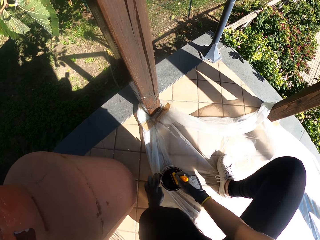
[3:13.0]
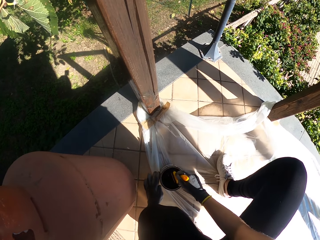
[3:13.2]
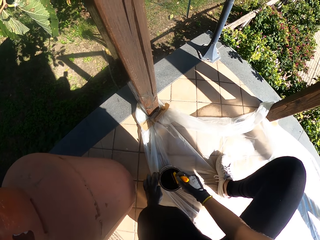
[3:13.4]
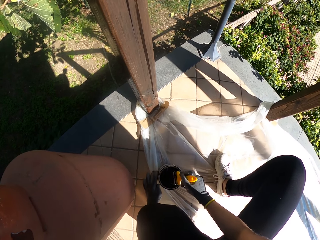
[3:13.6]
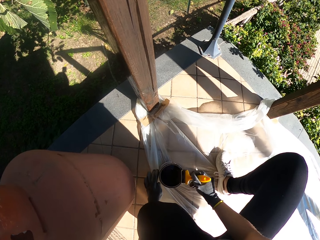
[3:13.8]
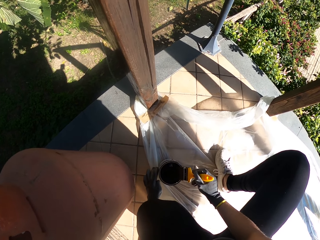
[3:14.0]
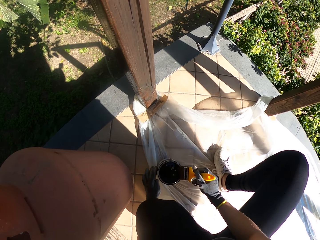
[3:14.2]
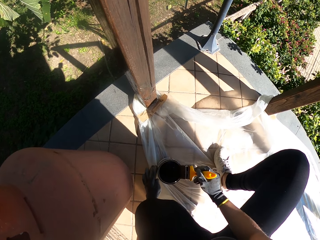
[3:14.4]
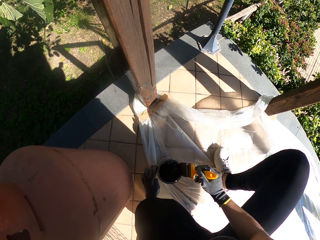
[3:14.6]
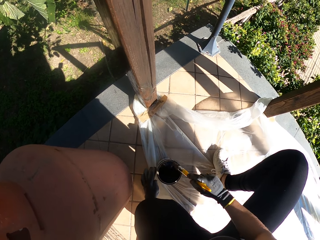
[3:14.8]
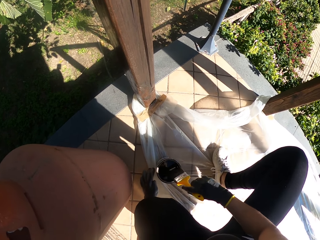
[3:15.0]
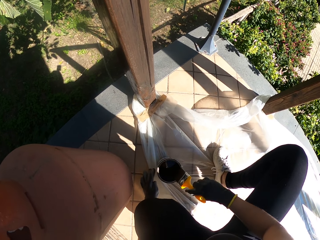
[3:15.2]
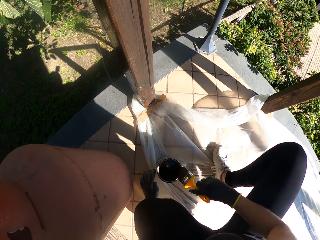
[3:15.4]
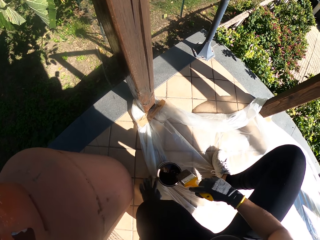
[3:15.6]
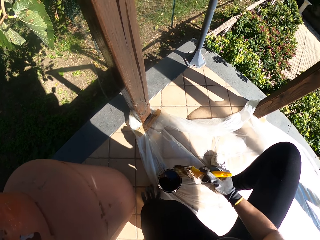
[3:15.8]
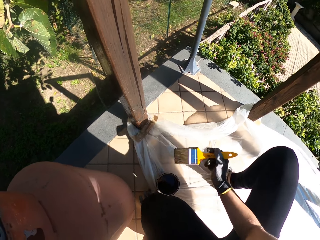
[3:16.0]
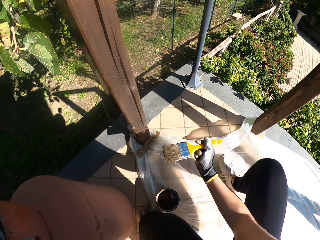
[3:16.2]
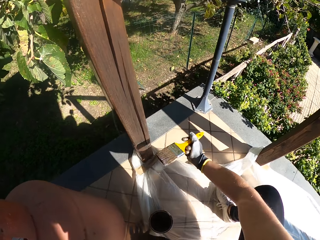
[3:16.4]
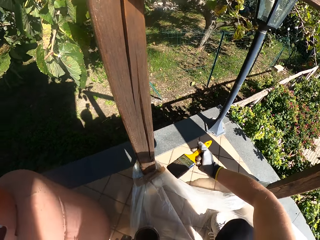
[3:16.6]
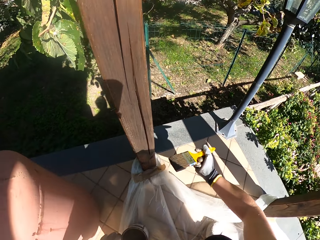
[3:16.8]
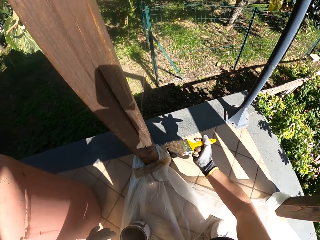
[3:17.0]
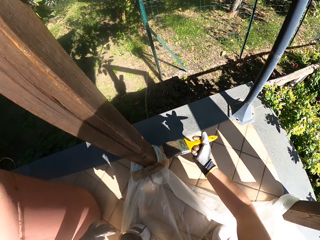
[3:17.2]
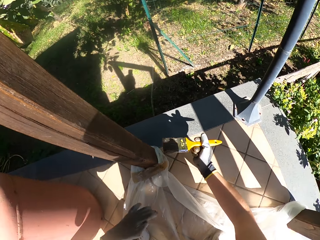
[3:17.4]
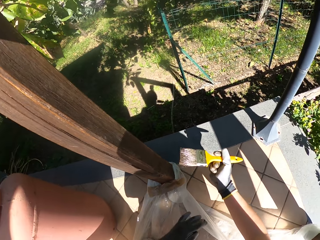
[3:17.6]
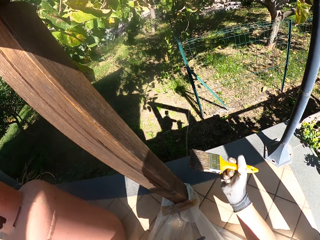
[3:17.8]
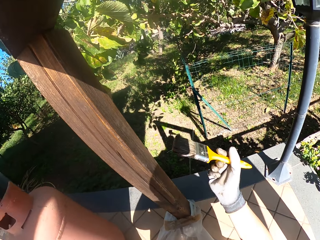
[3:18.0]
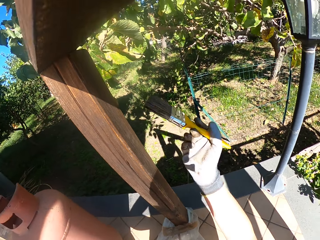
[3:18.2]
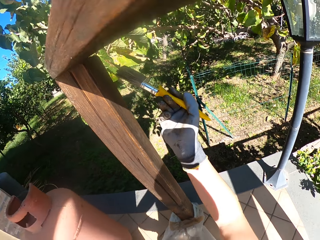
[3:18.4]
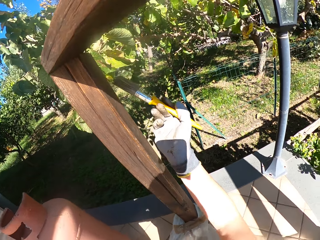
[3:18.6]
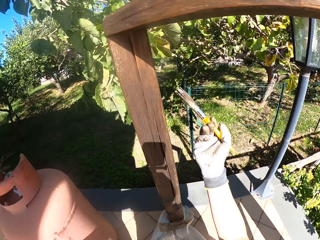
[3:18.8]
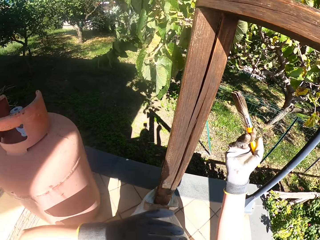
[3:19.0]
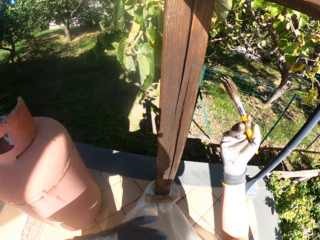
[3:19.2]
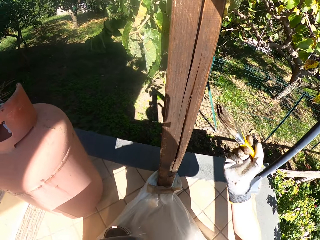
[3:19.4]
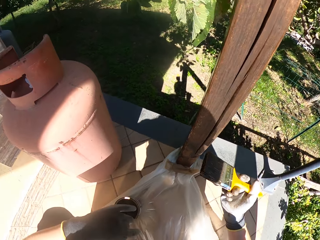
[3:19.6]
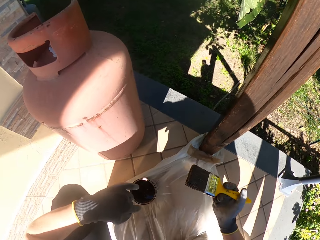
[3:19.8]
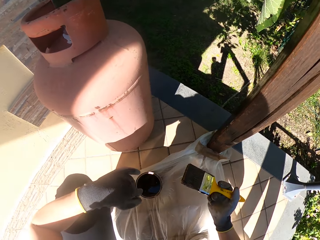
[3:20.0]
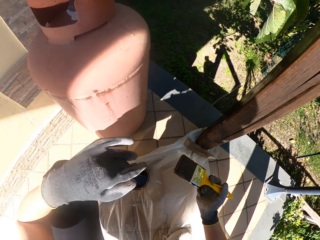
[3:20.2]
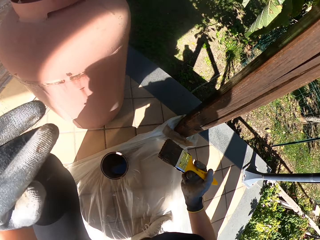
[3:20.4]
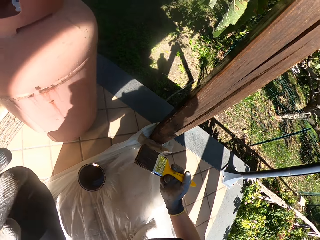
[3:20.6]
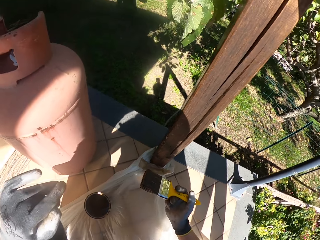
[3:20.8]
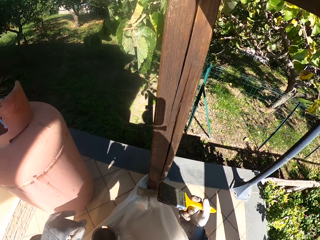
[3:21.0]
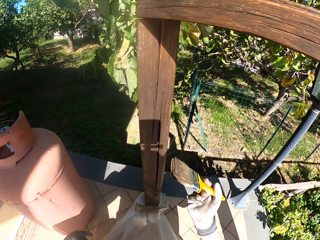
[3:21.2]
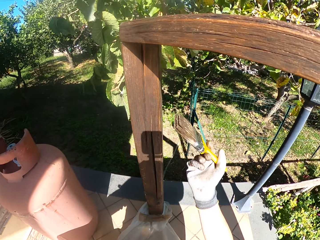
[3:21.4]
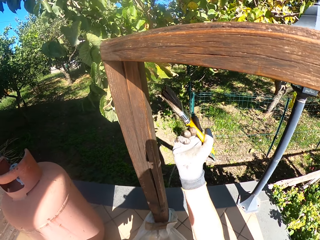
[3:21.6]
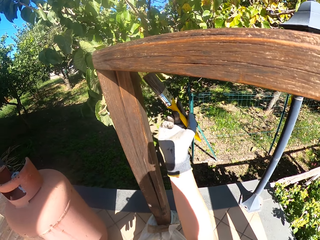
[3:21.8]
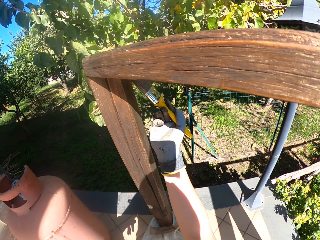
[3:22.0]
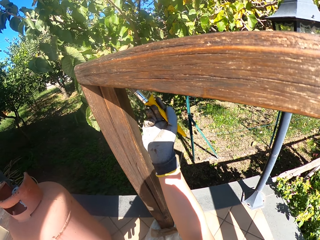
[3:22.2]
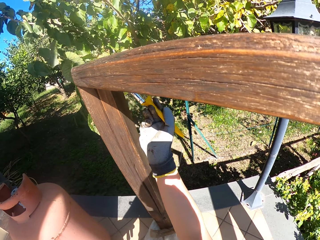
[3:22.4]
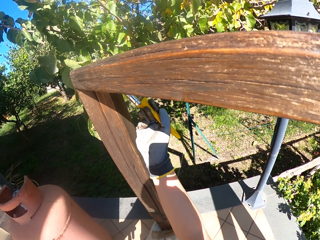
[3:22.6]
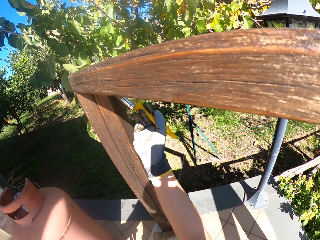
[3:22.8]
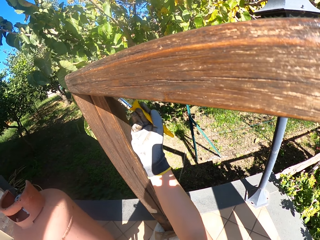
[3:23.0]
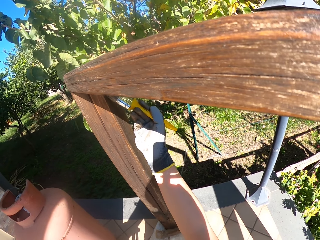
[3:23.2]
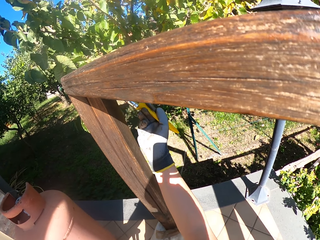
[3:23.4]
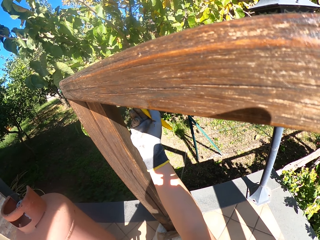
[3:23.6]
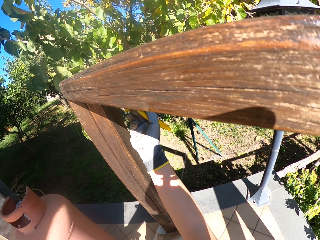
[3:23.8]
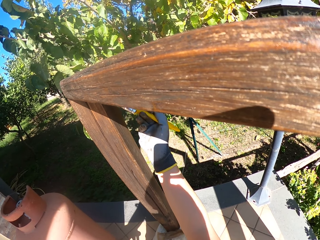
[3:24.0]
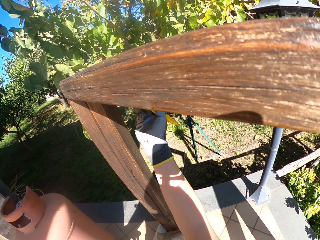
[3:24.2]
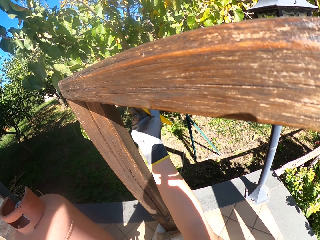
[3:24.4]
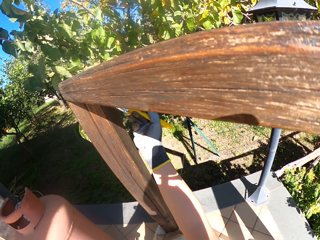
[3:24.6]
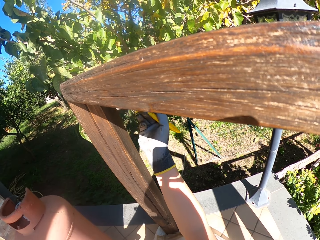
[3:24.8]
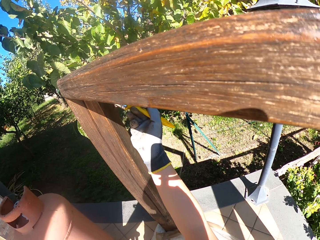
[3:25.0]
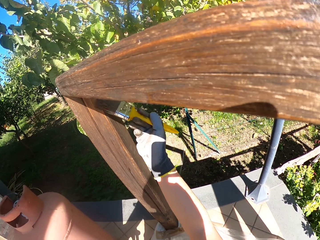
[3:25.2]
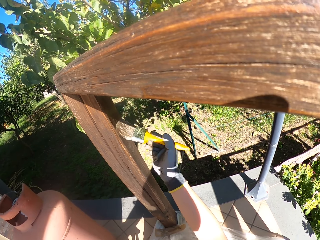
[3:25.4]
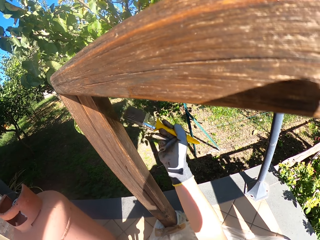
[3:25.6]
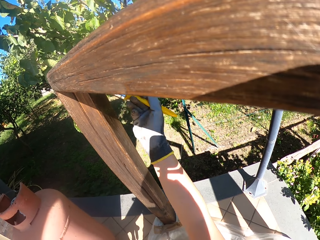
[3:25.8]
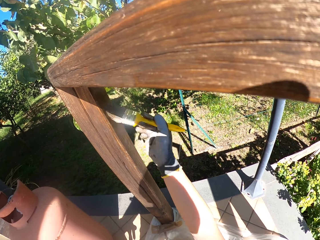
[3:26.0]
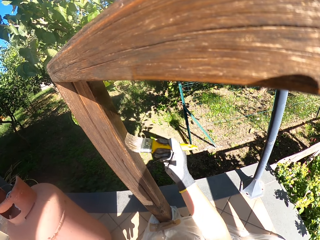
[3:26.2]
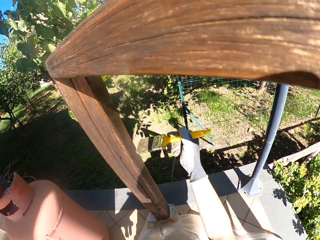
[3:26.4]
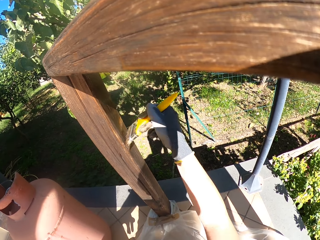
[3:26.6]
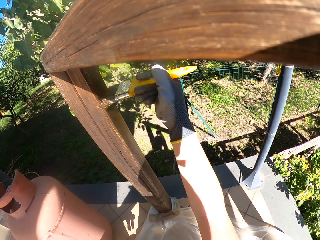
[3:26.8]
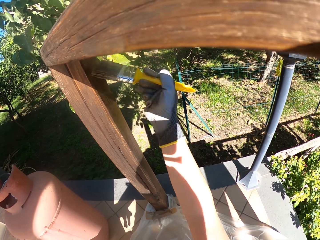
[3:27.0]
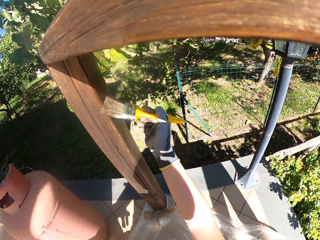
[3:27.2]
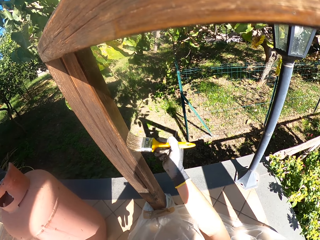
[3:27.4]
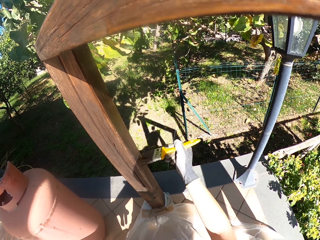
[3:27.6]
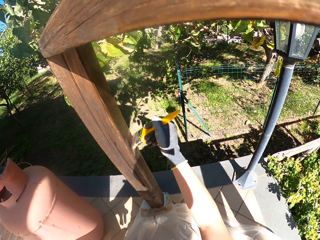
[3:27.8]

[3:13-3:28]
The camera wearer wipes the paint brush at the edge of the paint can. He raises his hand. He holds the brush. He paints the wooden railing with the paint on the paint brush.

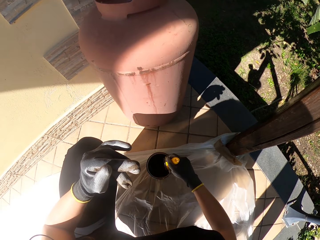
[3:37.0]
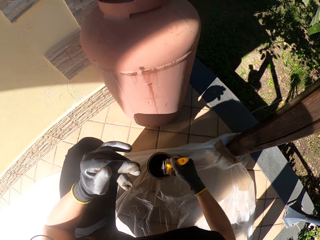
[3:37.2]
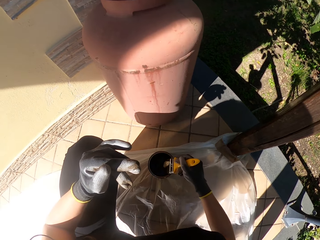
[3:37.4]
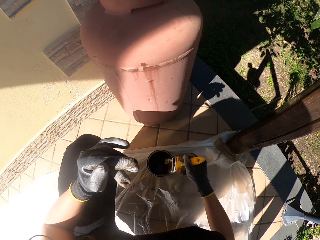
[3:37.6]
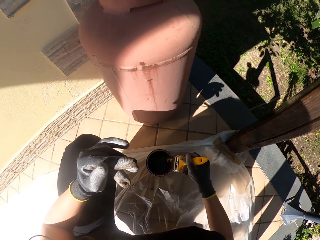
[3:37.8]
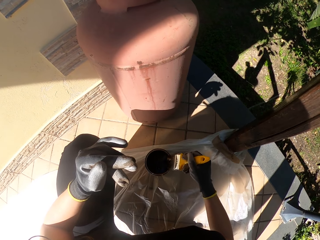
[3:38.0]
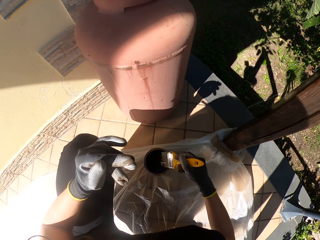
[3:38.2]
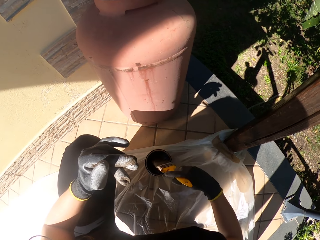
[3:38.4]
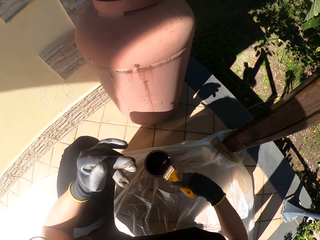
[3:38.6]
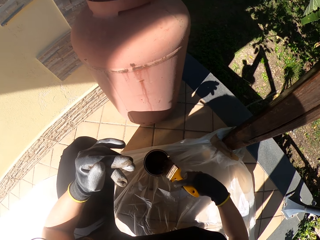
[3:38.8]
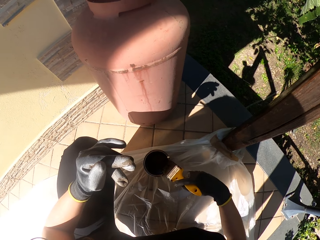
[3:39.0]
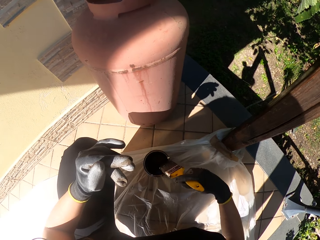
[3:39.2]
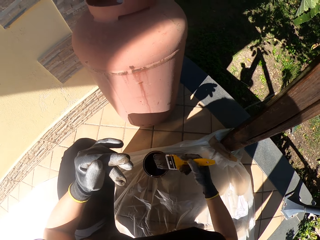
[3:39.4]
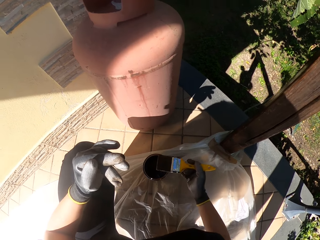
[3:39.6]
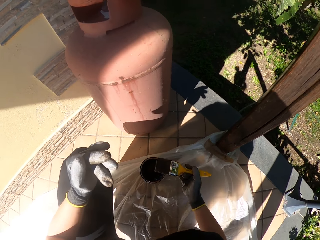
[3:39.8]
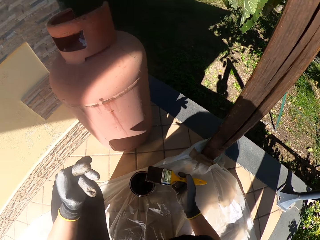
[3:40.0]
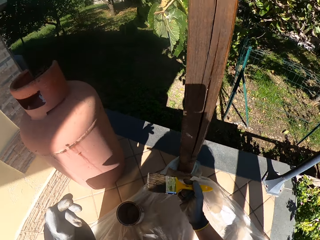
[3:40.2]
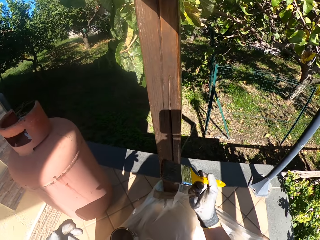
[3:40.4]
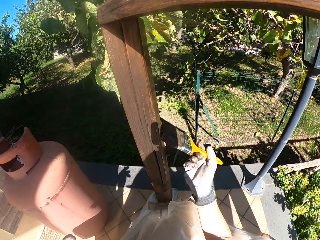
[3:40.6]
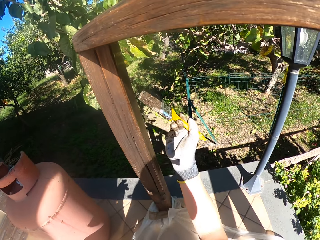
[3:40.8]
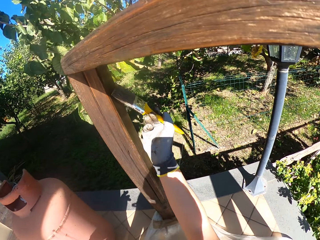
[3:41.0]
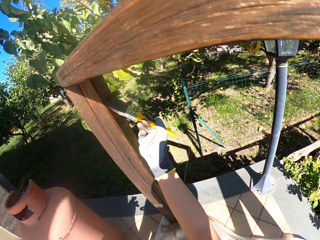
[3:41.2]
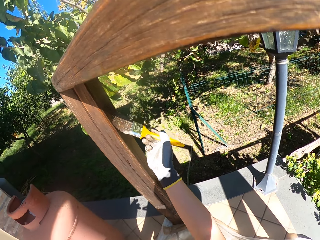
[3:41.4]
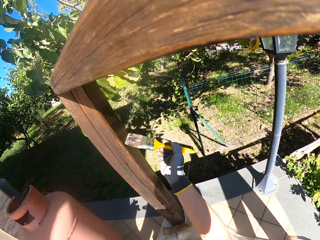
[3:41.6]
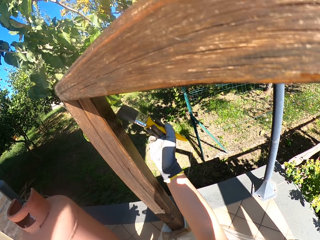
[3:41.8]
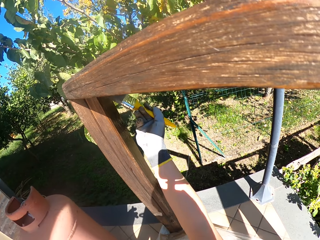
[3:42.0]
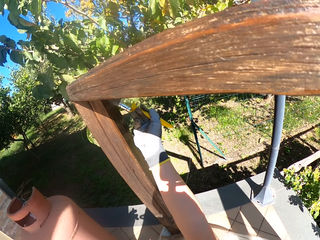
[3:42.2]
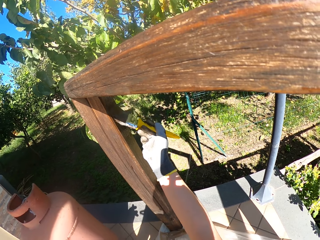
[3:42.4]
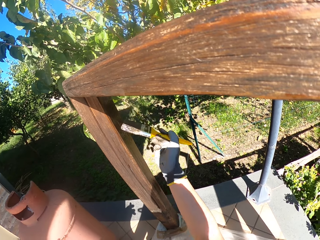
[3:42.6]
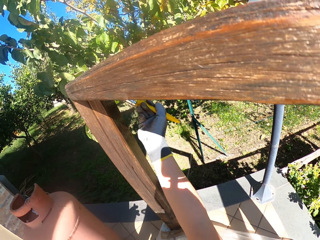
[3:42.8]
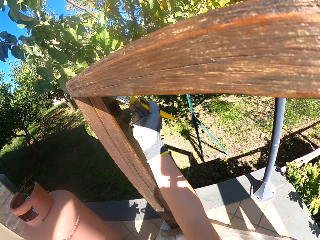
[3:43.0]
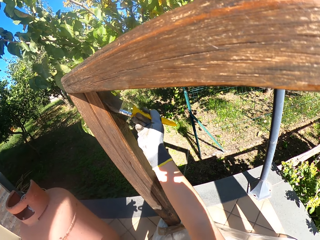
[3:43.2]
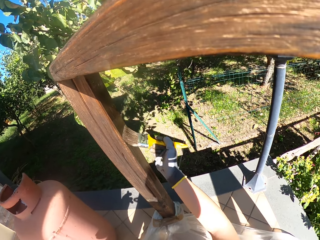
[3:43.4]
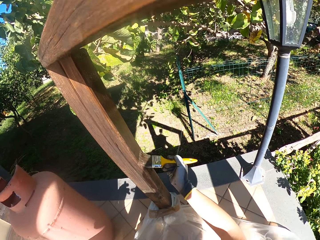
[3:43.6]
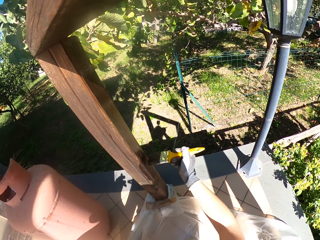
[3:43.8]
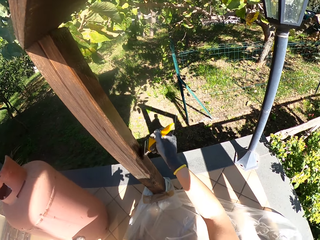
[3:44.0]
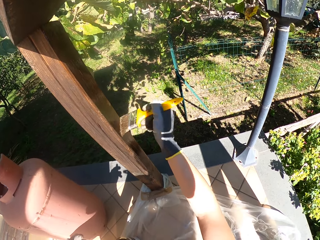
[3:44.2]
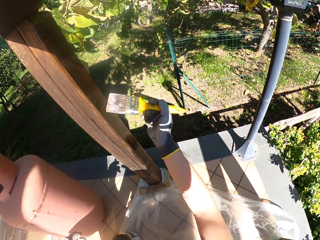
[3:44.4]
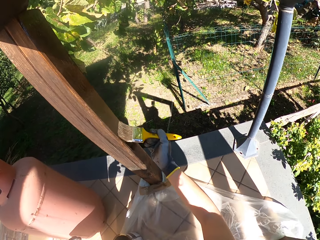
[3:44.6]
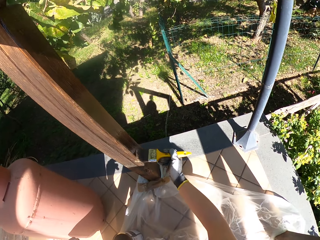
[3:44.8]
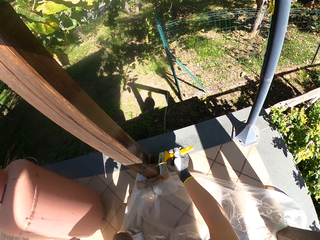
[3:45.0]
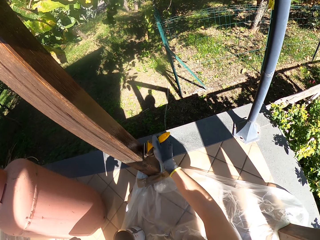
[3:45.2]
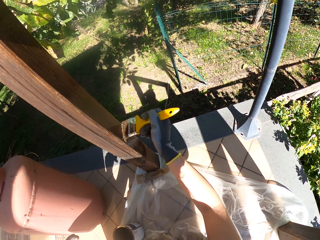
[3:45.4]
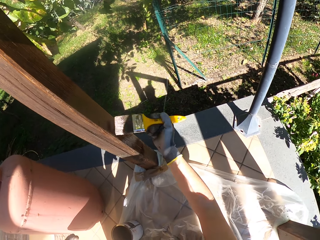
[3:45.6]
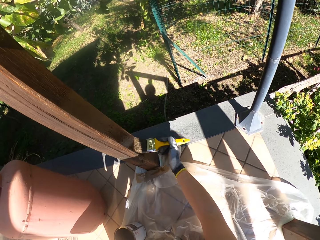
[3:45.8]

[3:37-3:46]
The camera wearer dips the paint brush in the paint can. They wipe the paint brush at the edge of the paint can. They paint the wooden railing with the paint on the paint brush.
